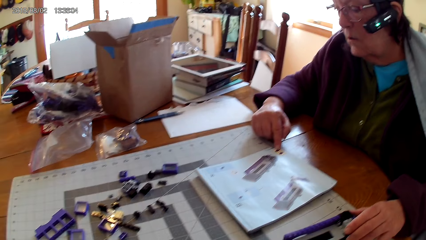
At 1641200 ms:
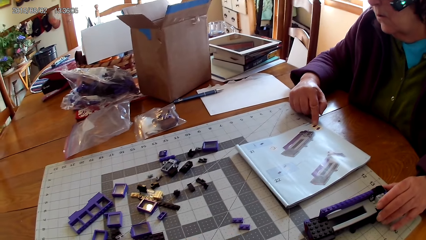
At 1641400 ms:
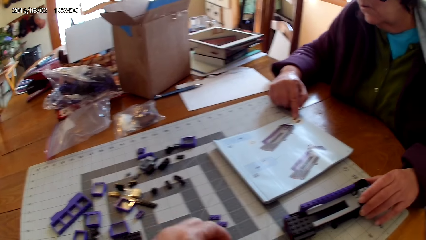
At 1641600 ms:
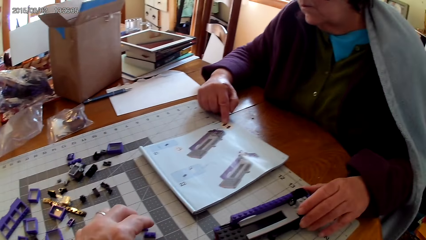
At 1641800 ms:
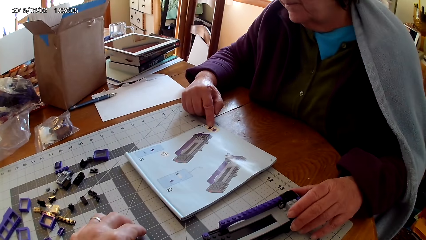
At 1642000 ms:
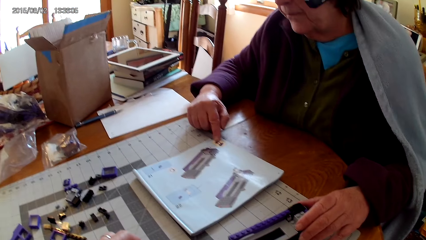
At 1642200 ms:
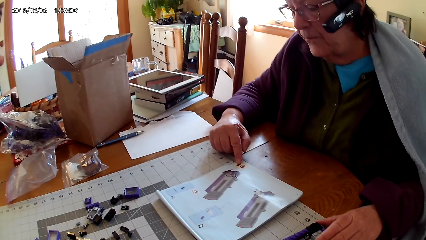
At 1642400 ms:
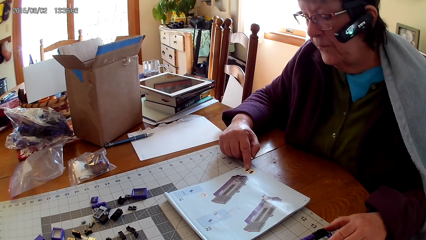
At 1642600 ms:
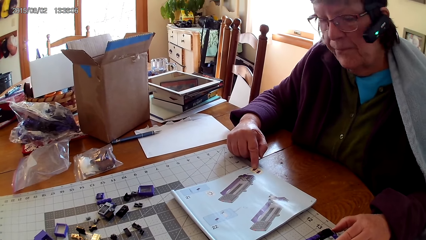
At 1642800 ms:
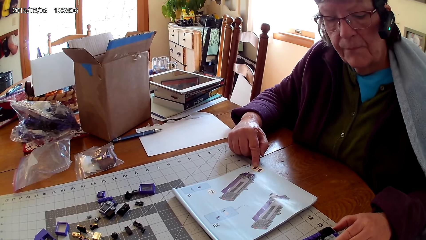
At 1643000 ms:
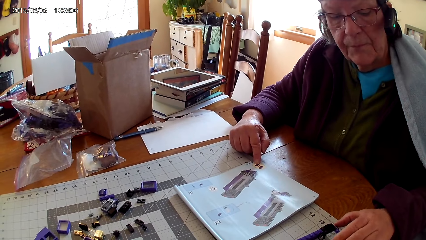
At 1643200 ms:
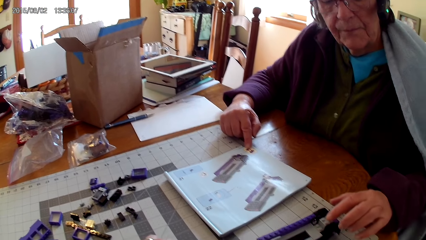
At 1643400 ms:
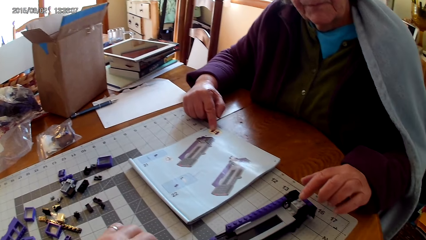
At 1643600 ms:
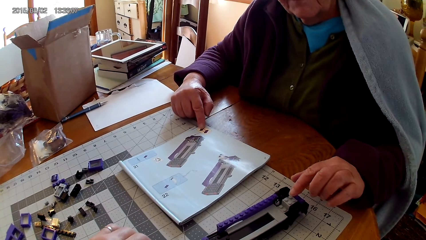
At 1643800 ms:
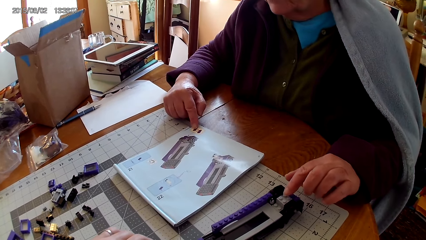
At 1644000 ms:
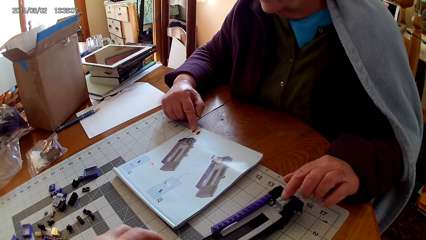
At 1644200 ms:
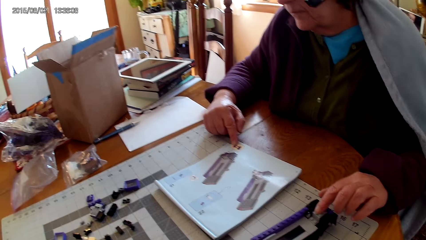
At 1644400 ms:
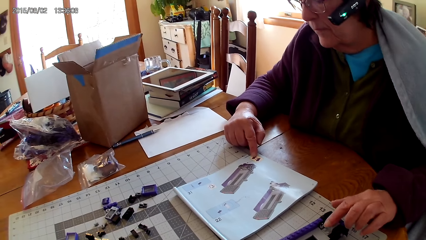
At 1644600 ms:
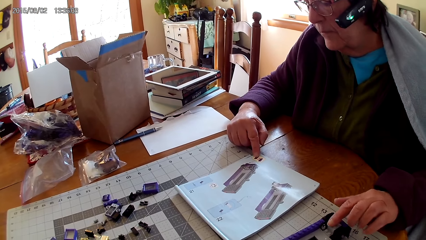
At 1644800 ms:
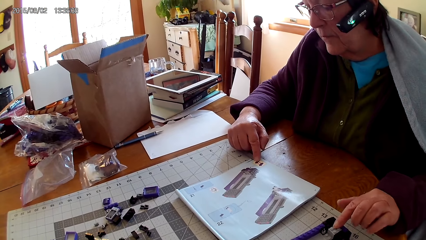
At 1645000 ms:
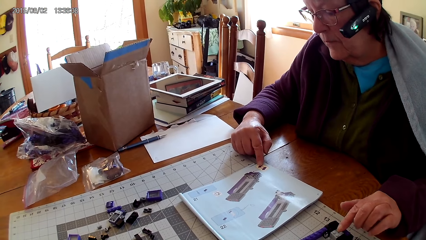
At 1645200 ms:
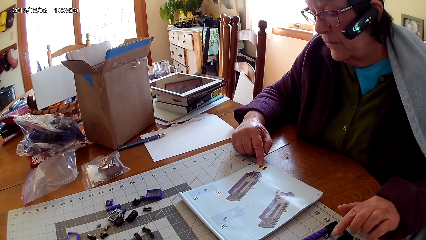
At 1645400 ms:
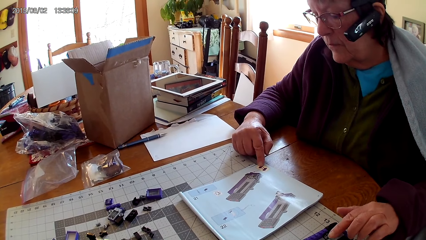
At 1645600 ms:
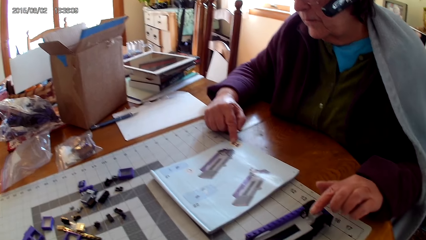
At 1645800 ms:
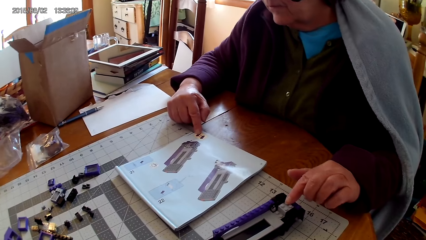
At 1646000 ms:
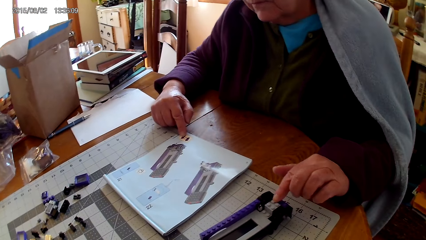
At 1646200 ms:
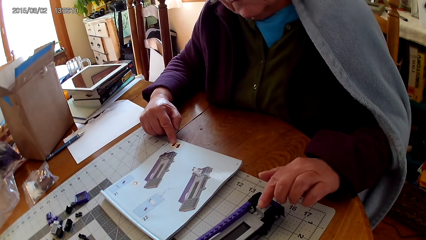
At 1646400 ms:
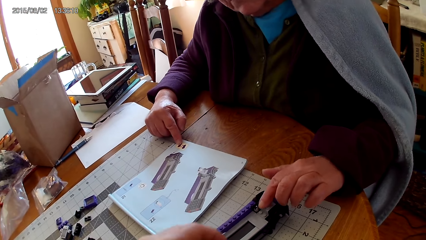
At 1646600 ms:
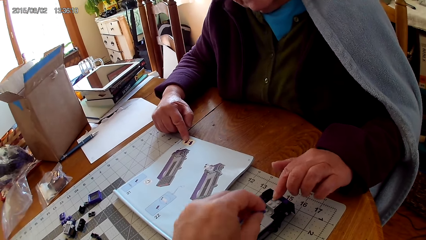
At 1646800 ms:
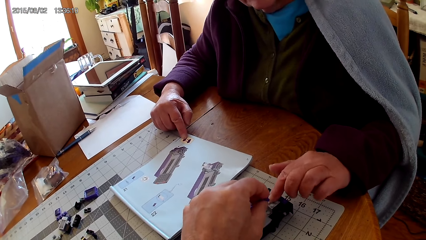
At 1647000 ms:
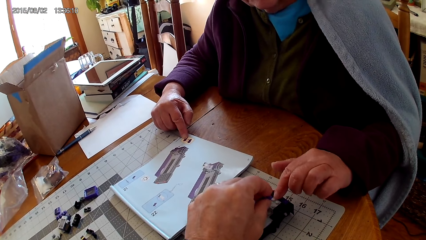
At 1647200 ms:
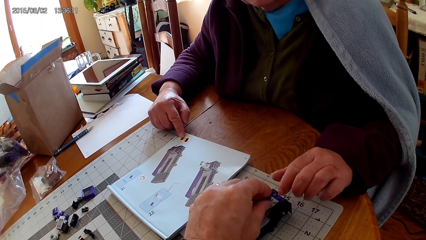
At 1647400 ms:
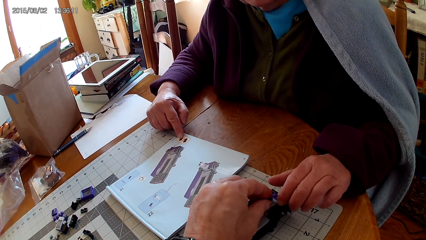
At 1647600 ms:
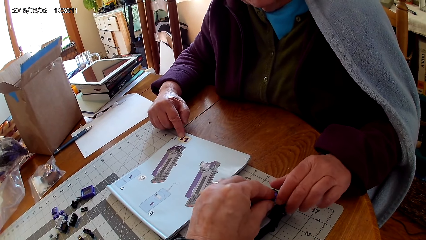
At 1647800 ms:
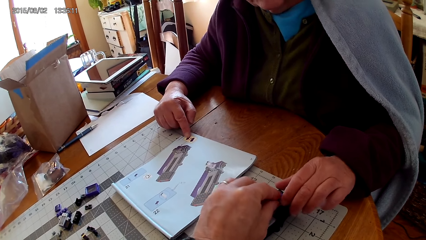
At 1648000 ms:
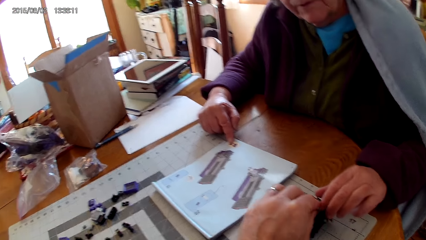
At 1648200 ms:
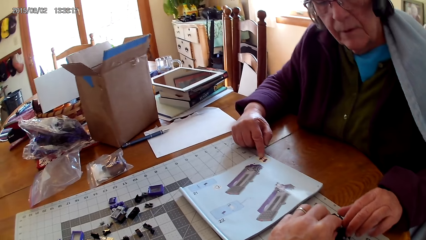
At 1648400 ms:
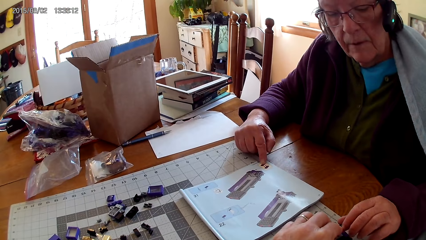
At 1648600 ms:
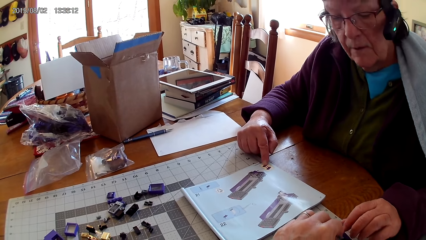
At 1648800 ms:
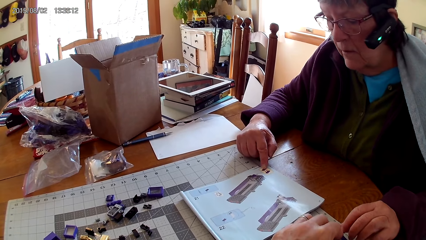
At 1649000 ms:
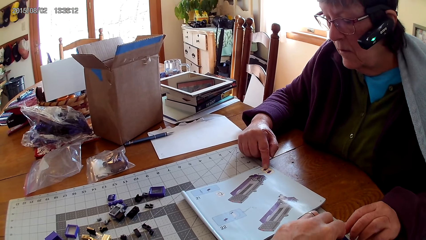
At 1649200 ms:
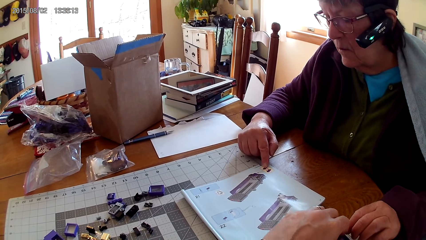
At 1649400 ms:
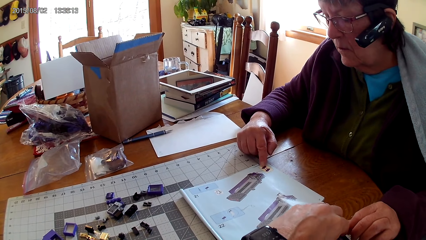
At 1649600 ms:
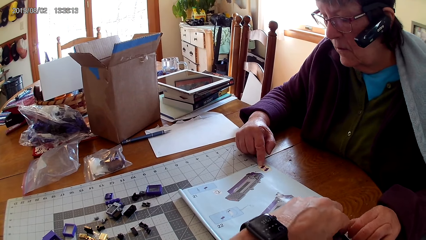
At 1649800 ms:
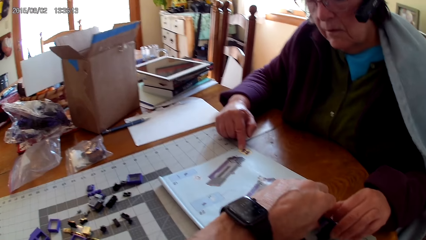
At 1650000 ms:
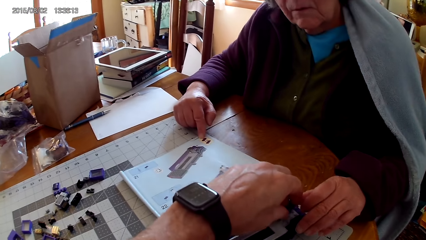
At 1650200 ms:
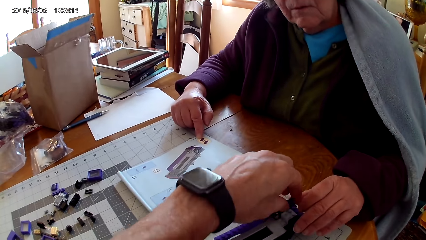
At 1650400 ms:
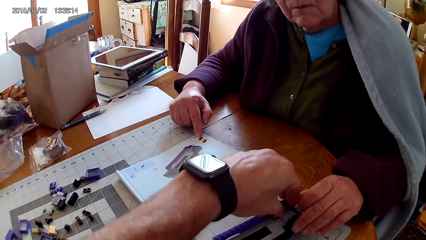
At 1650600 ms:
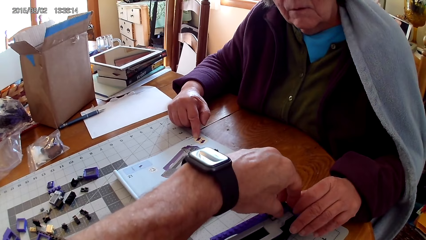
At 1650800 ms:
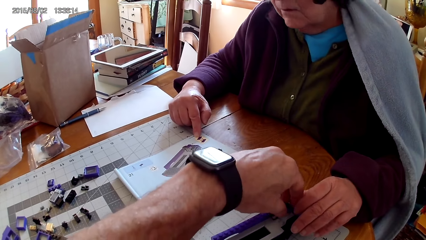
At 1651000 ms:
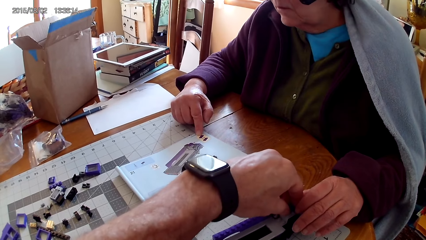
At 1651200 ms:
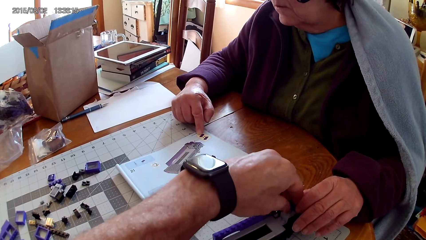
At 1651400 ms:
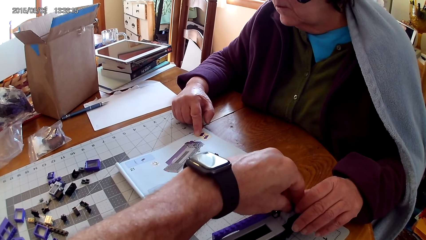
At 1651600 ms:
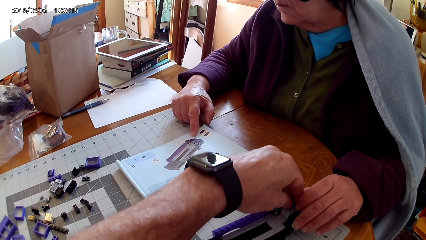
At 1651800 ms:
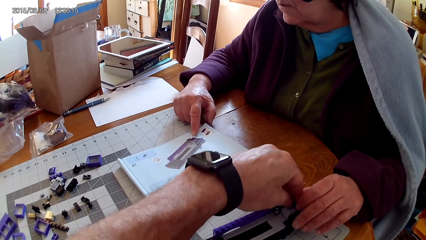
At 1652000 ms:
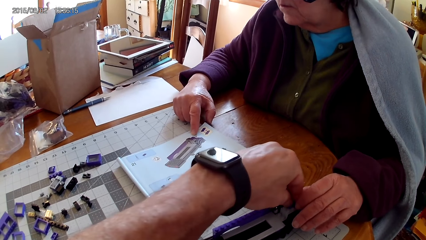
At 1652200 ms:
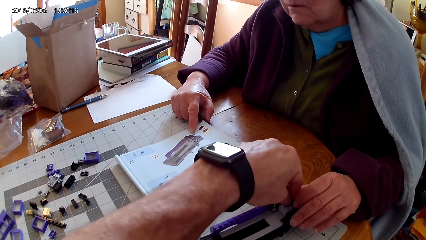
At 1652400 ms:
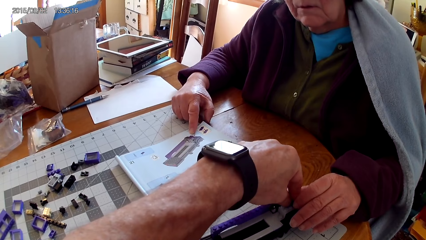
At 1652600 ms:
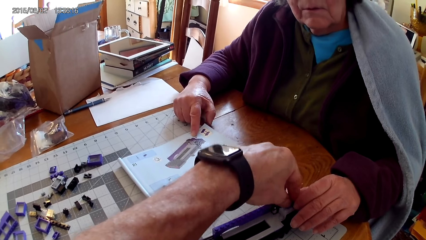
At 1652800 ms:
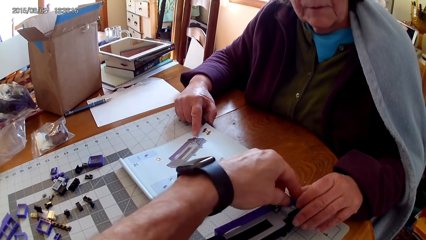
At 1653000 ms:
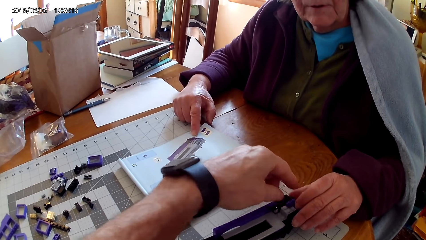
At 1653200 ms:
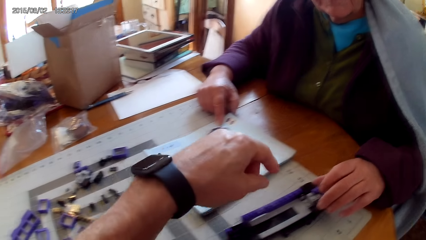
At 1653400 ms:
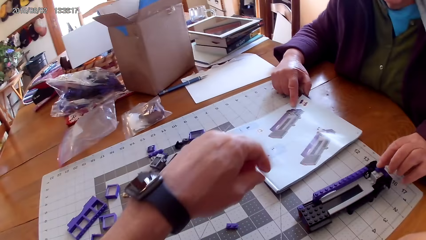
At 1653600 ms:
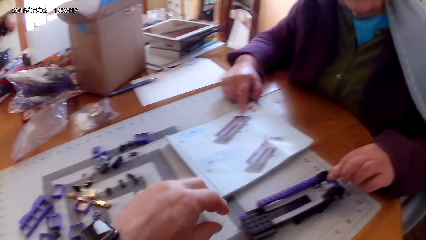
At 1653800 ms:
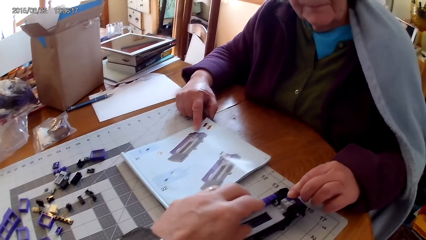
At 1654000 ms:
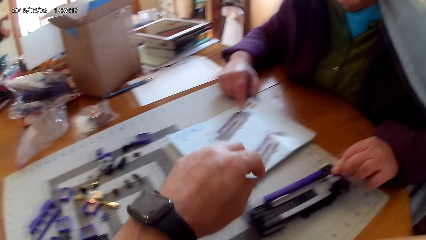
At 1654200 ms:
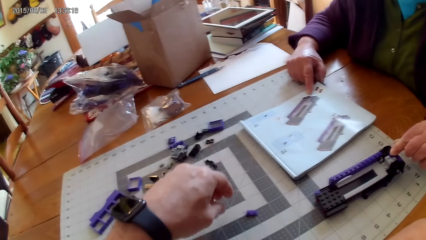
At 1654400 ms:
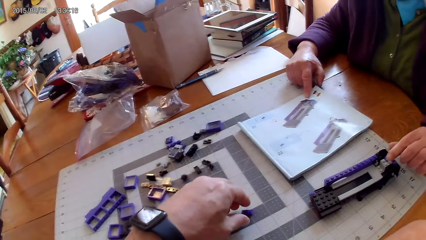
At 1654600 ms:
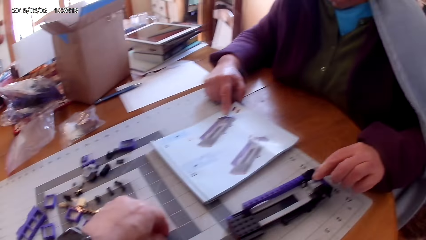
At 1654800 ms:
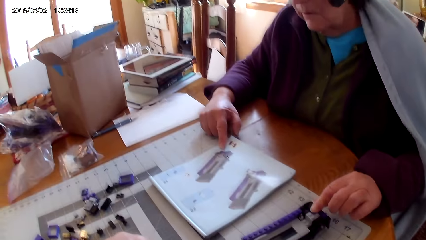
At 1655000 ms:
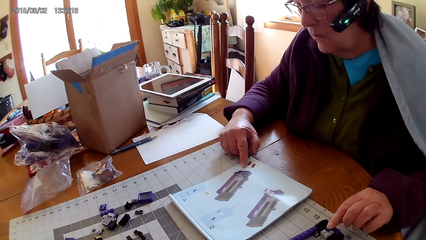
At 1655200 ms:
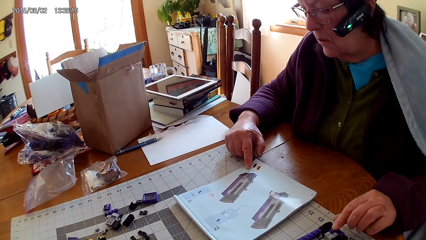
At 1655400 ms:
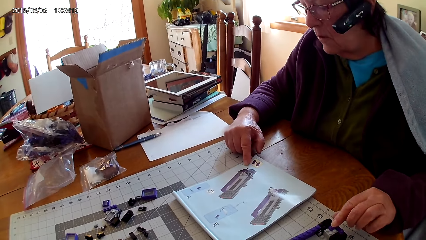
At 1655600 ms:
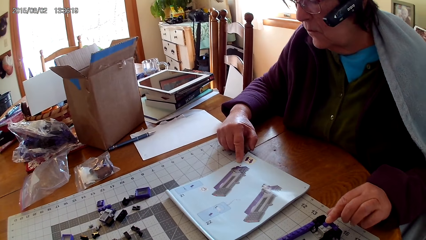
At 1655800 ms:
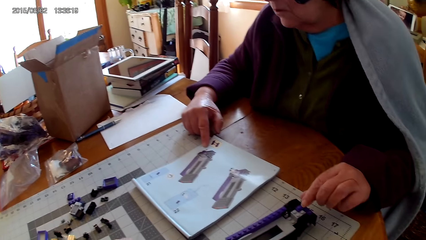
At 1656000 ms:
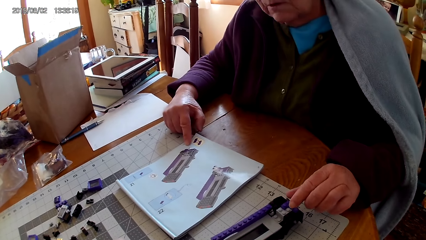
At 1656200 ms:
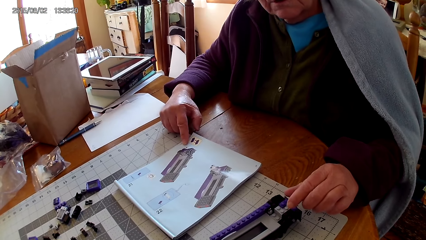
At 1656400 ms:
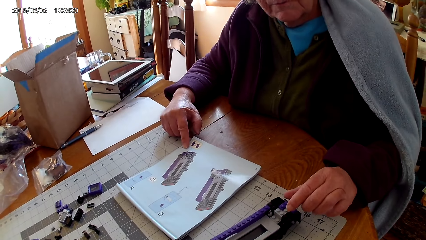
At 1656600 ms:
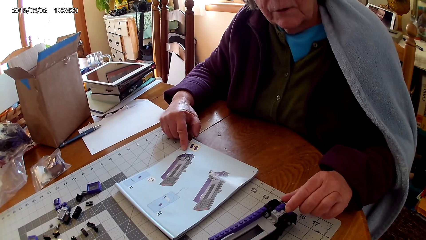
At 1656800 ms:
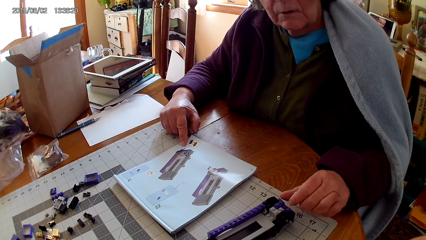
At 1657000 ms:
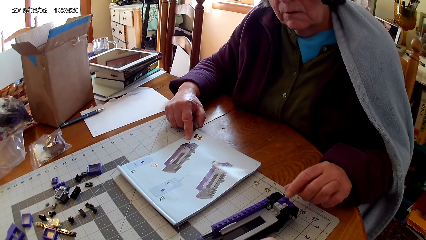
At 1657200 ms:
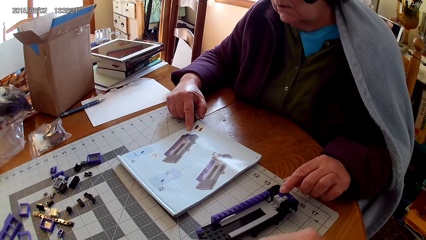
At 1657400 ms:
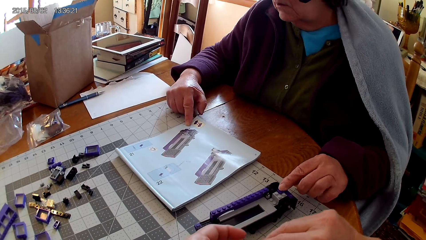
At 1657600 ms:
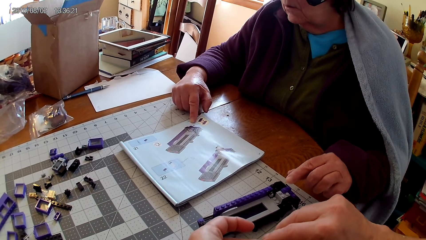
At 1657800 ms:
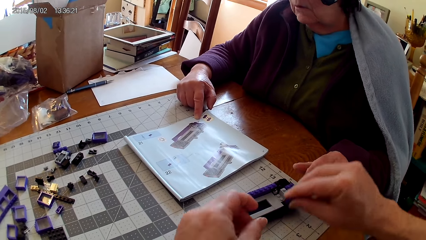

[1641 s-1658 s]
The camera wearer puts a hand on the table. A lady touches the lego piece. The camera wearer puts pins in the stapler. They place the lego piece on the lego box. They fix the lego piece. They pick pins on the table.
